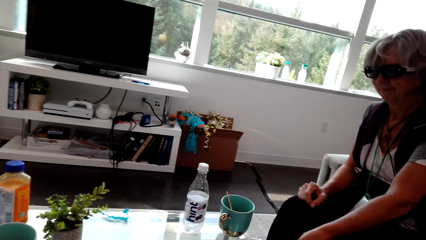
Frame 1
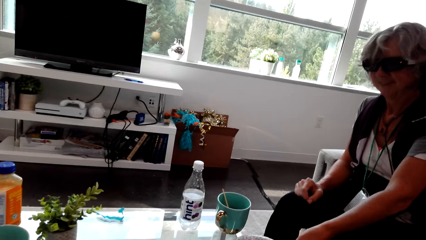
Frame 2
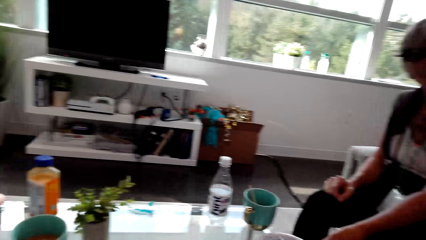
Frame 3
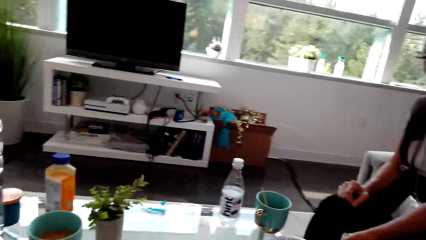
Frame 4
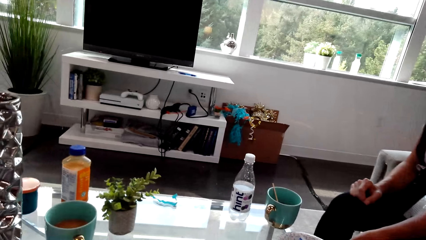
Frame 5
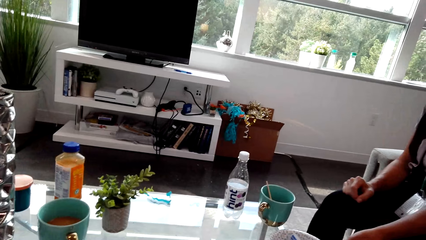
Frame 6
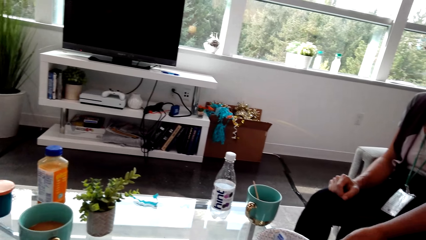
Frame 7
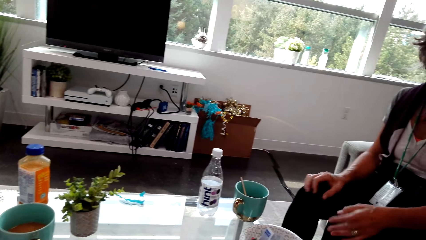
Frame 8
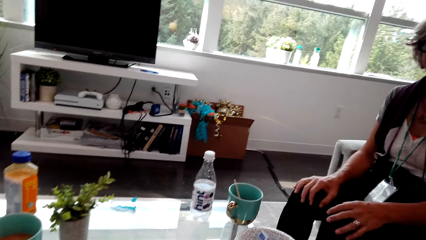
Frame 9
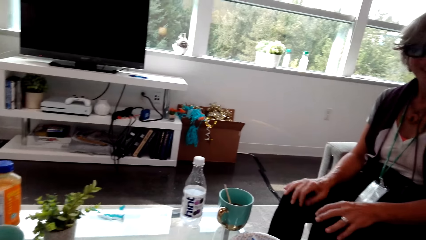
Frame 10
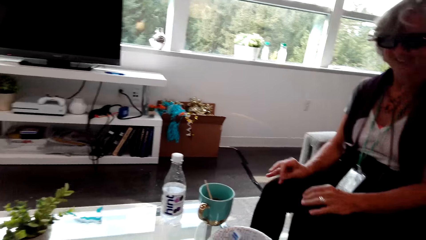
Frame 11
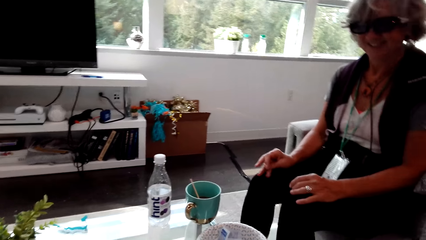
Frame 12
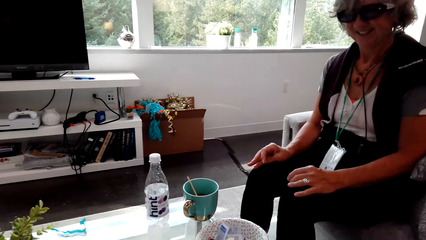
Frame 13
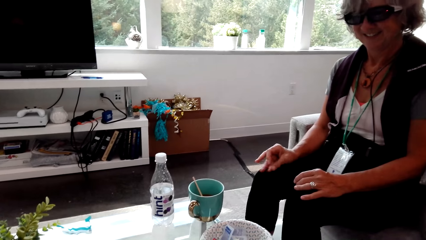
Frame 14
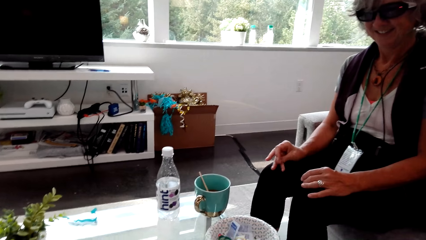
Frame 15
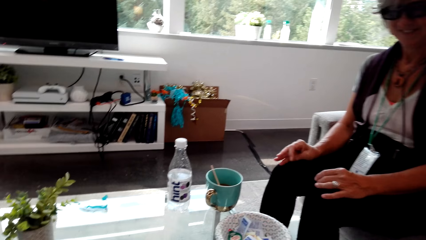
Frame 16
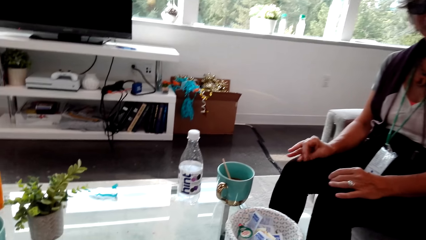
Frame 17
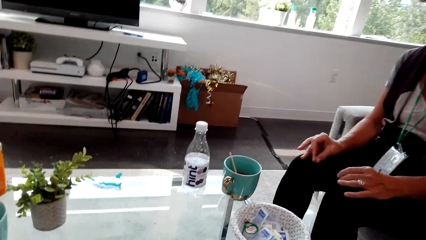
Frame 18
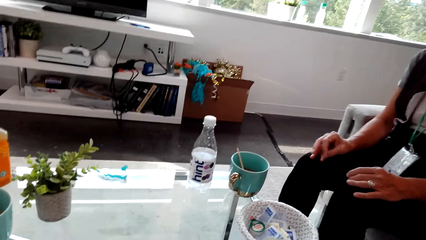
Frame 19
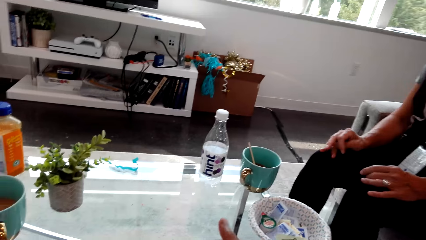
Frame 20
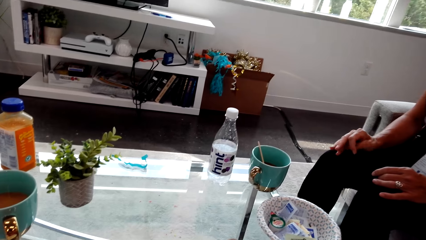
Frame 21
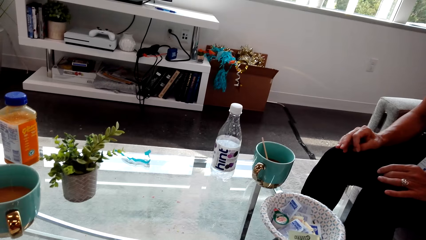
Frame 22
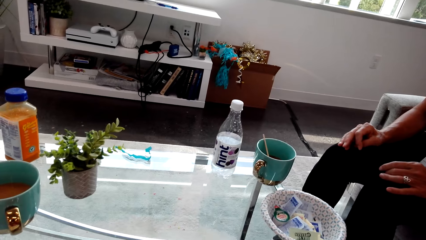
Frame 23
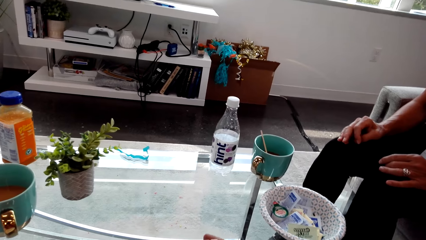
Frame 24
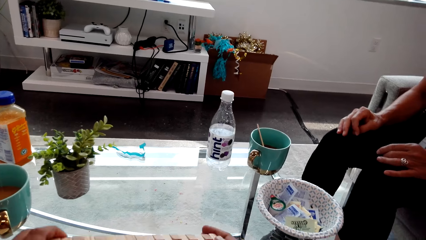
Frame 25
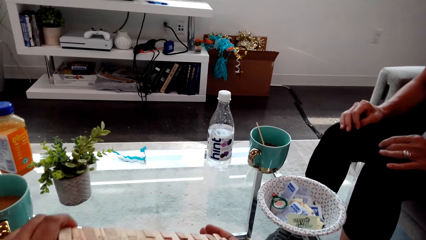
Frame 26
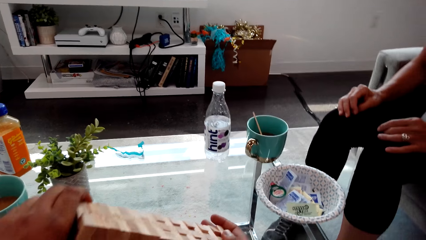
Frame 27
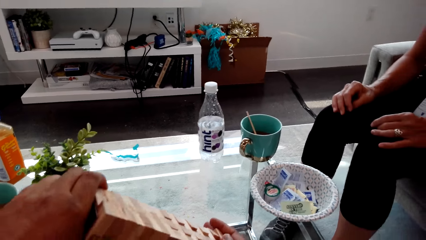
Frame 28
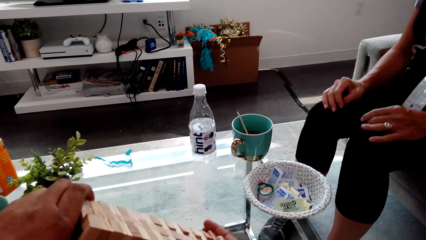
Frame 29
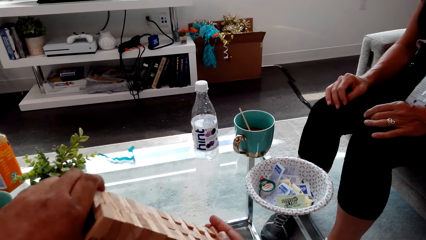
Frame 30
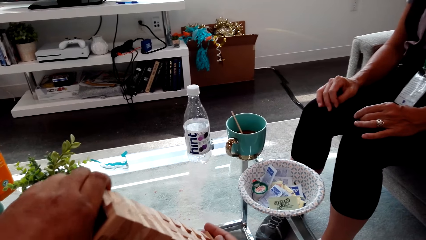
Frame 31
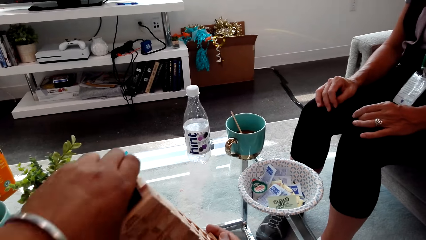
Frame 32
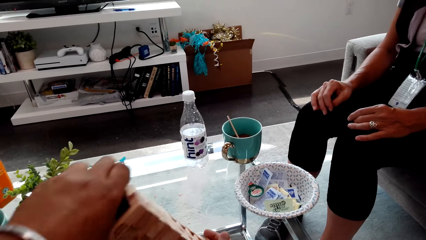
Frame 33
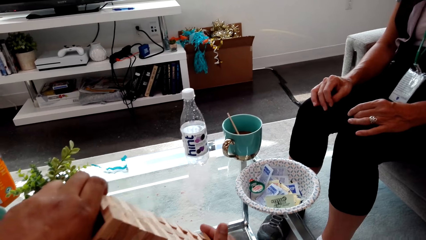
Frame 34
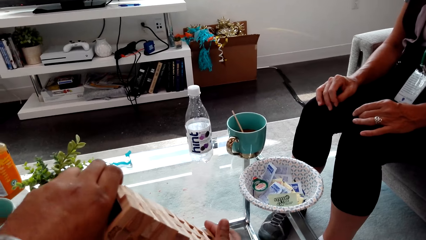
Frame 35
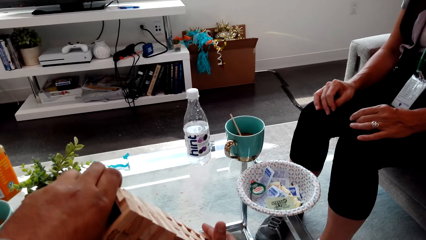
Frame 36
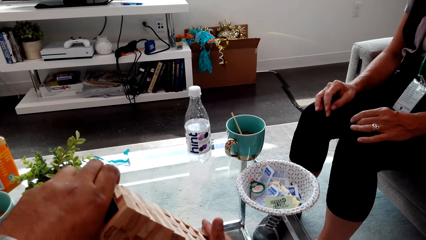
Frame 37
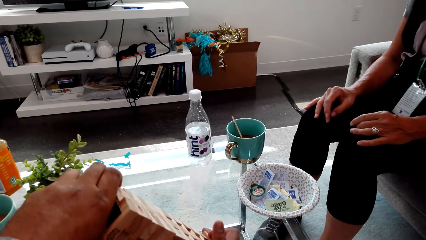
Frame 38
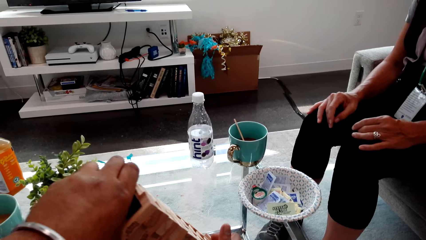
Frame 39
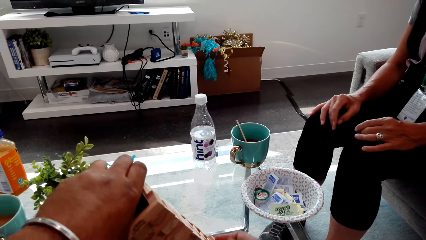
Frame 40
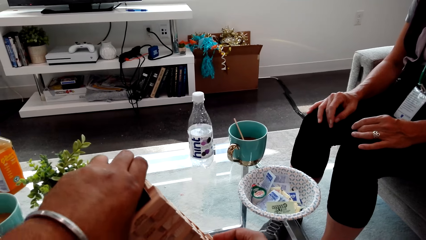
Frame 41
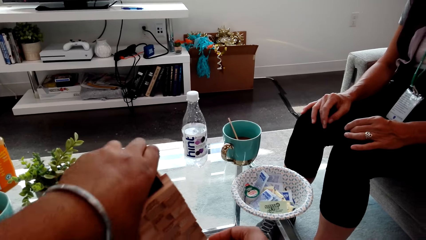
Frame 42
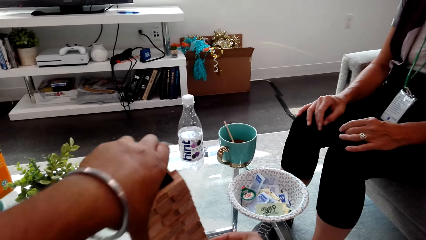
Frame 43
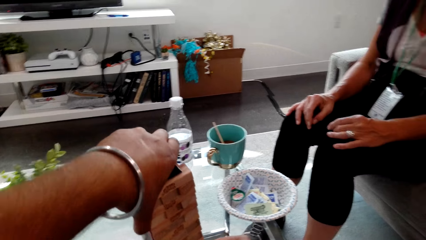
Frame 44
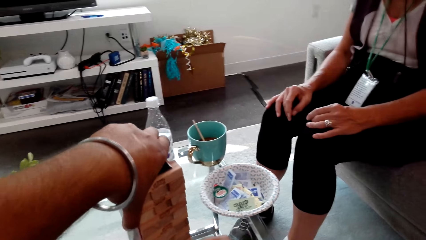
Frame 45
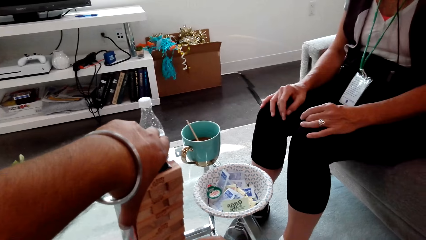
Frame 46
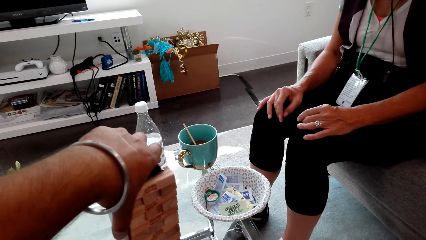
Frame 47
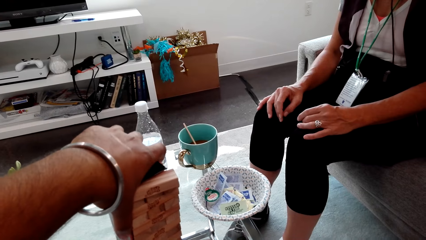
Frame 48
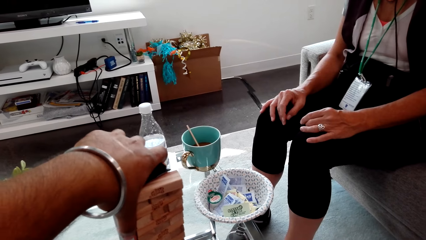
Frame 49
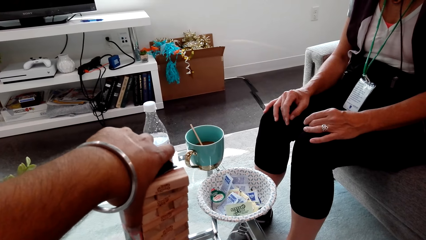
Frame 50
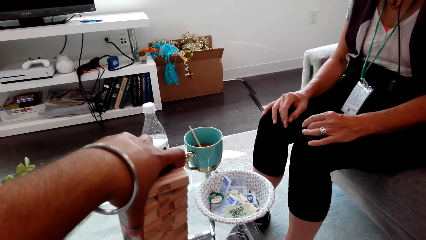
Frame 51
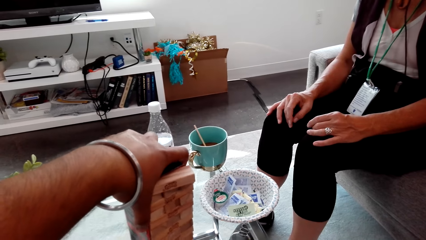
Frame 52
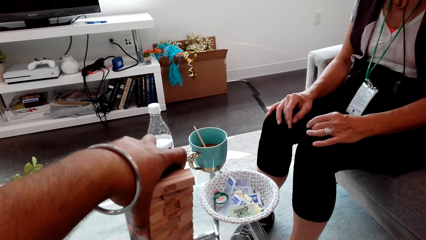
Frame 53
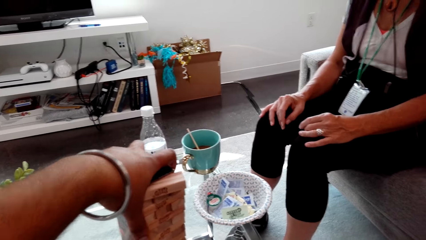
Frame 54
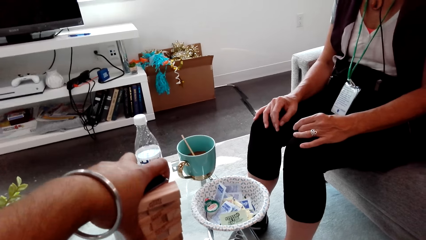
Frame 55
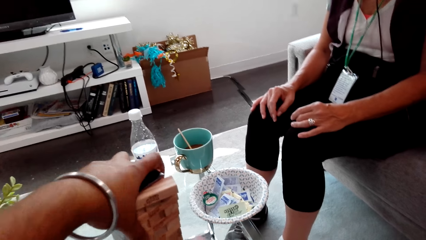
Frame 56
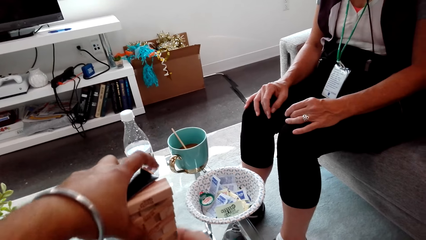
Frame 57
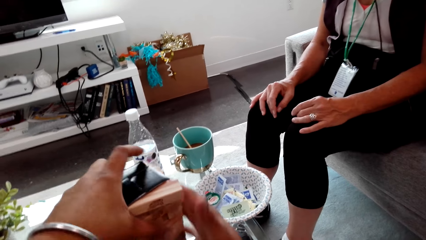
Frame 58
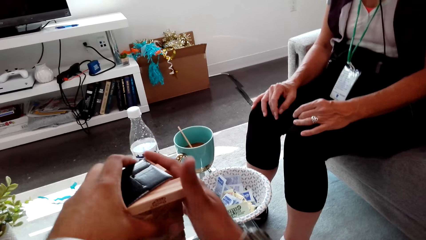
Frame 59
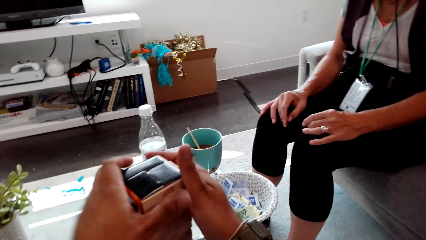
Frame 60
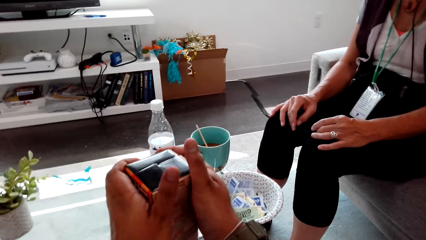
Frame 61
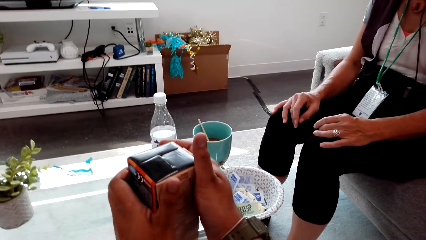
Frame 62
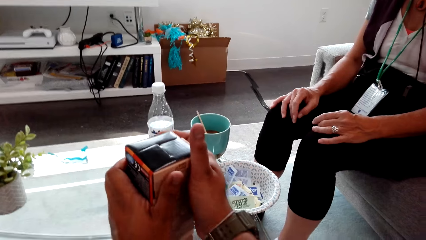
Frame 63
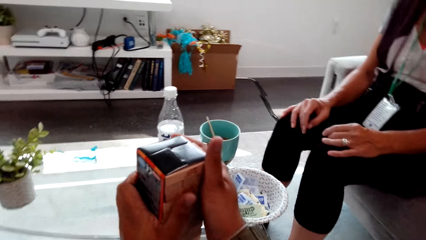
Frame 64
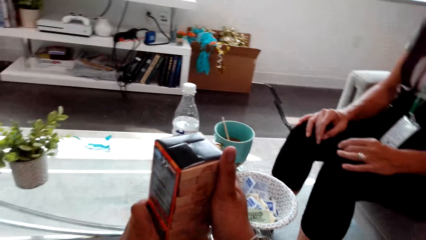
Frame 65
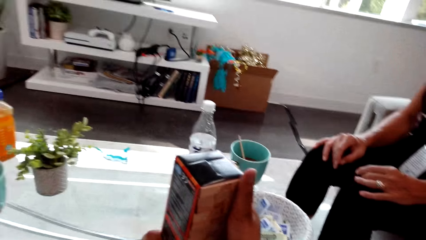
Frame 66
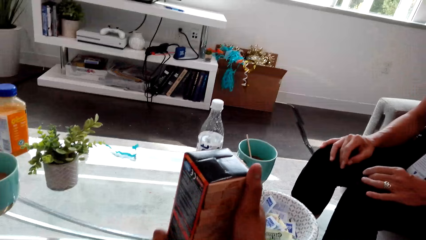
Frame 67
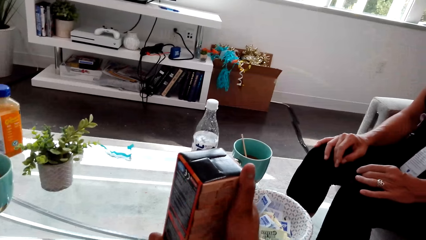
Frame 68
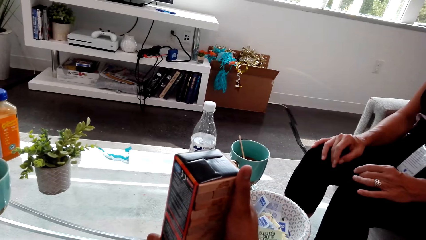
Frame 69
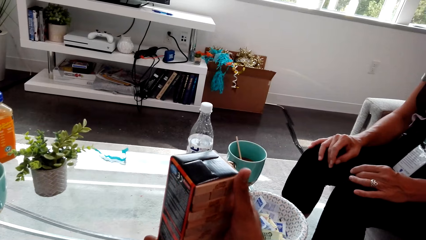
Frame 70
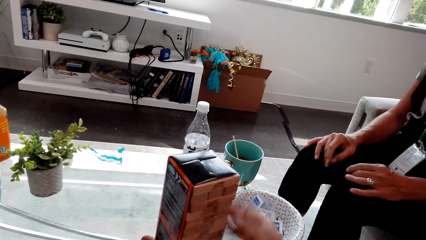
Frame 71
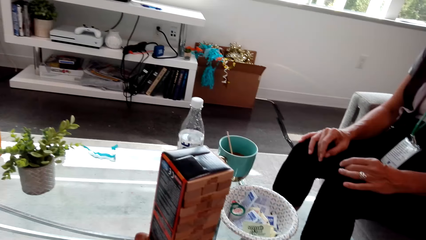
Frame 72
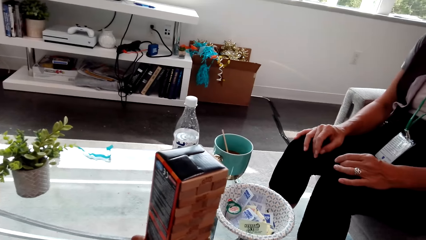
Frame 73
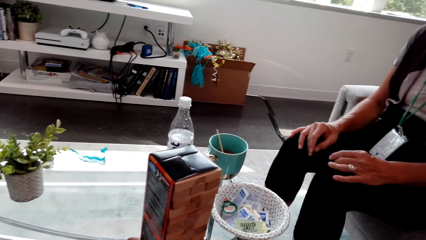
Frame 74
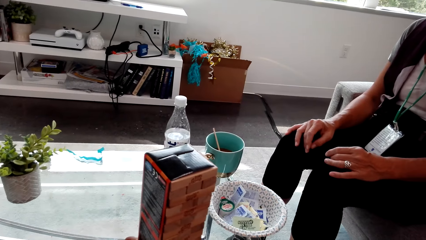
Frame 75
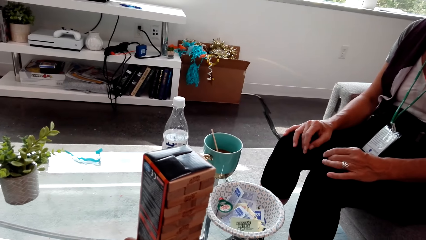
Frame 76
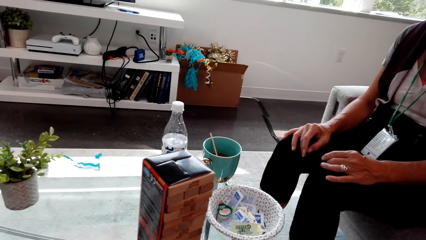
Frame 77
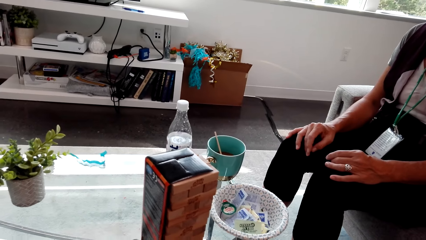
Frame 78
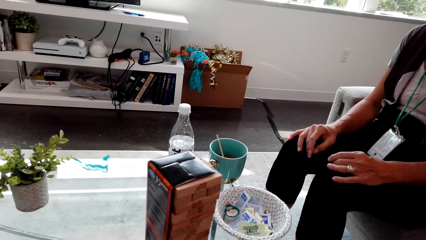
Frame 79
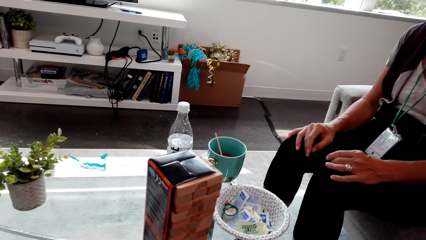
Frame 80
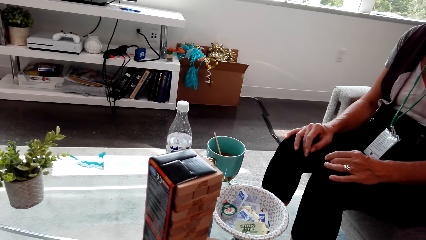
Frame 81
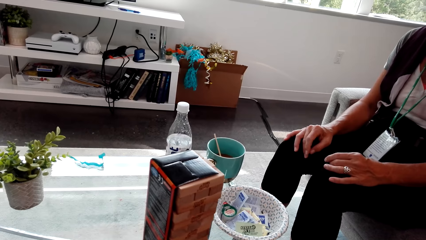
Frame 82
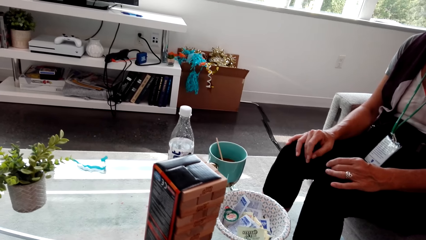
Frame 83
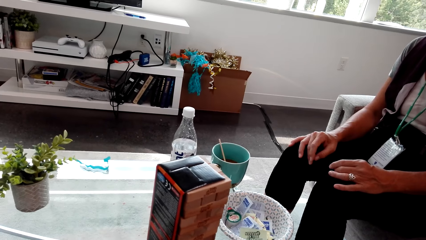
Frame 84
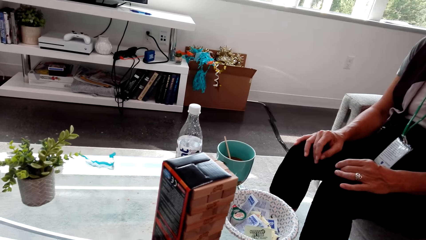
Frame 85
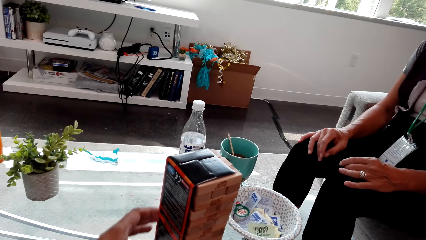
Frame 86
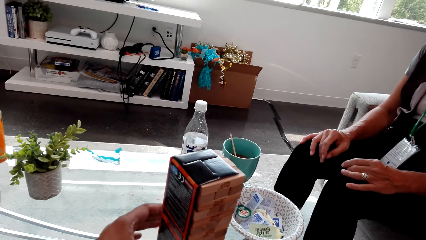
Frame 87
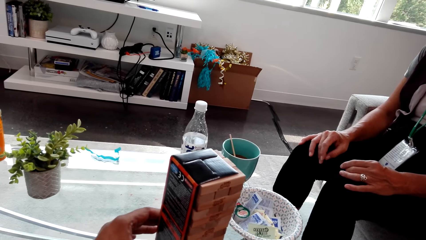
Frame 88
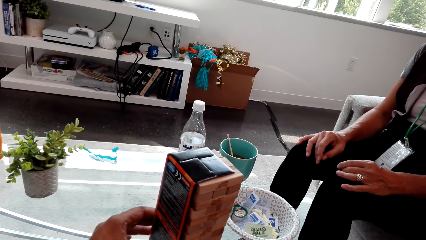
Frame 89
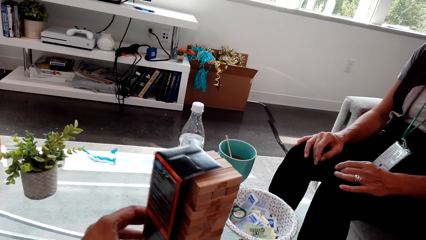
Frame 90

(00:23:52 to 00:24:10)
A lady touches something. The camera wearer talks with the lady. They talk with the lady again. The lady moves hands. The camera wearer talks with the lady and touches something. They look around. They hold the box or trembling tower huddles with both hands. They place the trembling tower huddles on the table. They hold the trembling tower huddles. They look around. The lady looks at the box.
